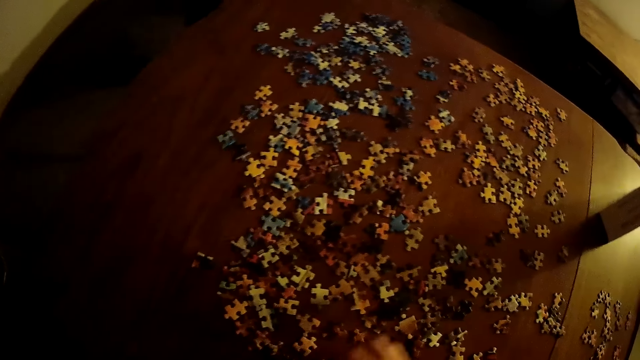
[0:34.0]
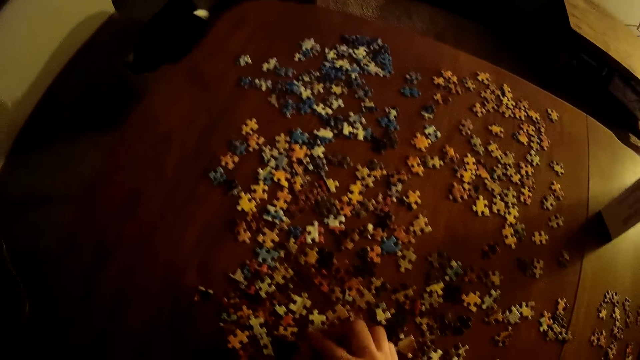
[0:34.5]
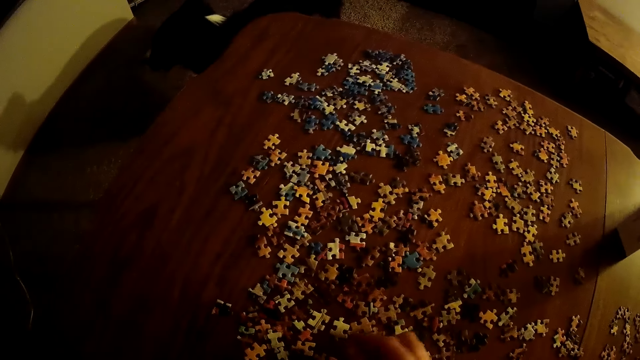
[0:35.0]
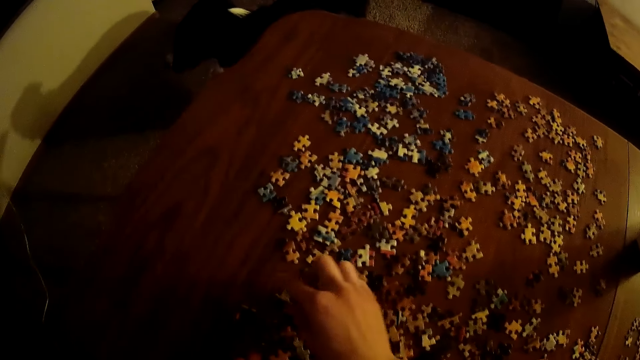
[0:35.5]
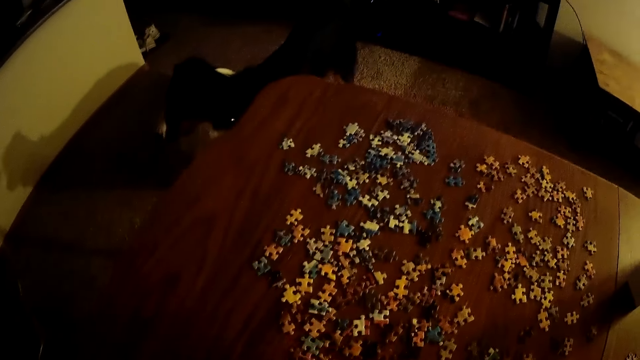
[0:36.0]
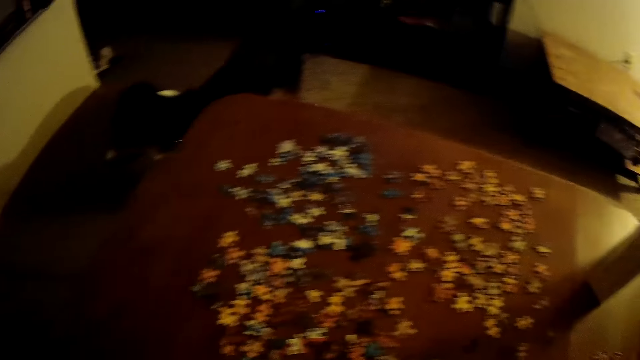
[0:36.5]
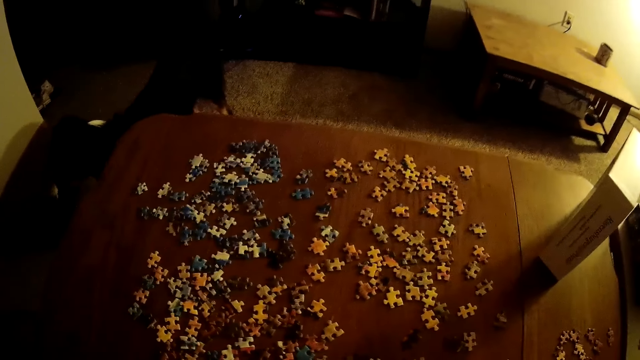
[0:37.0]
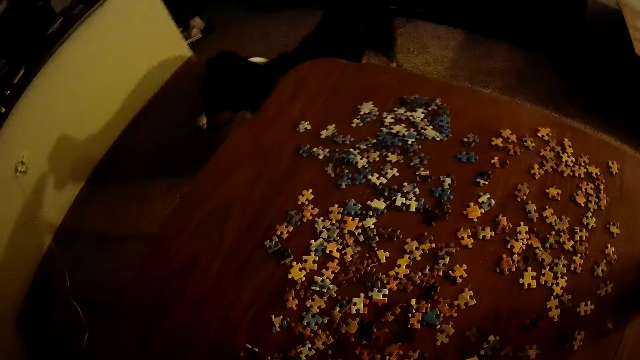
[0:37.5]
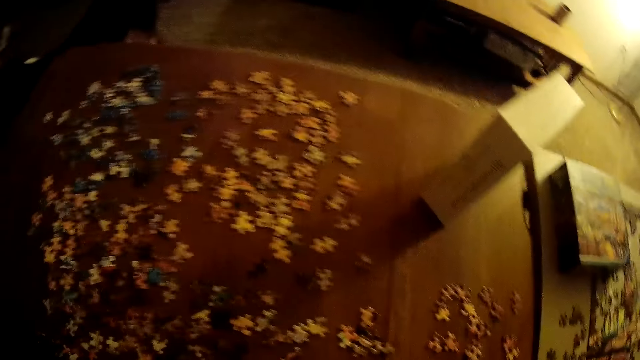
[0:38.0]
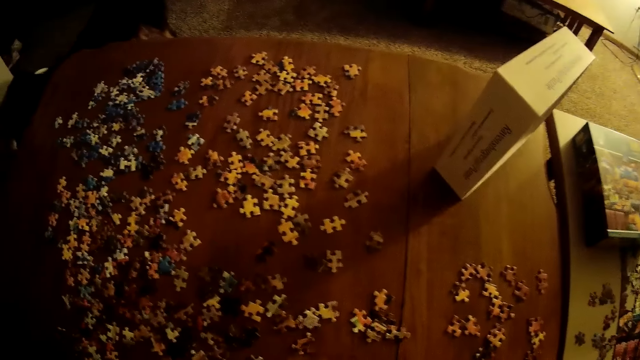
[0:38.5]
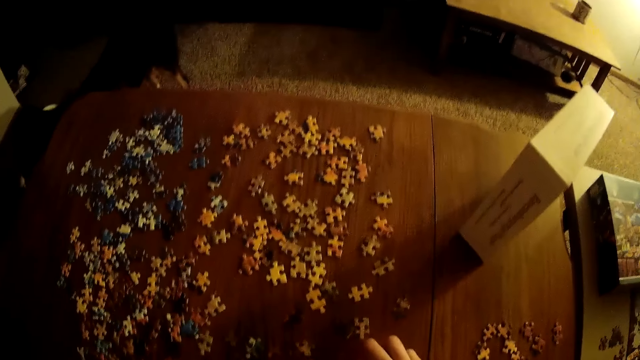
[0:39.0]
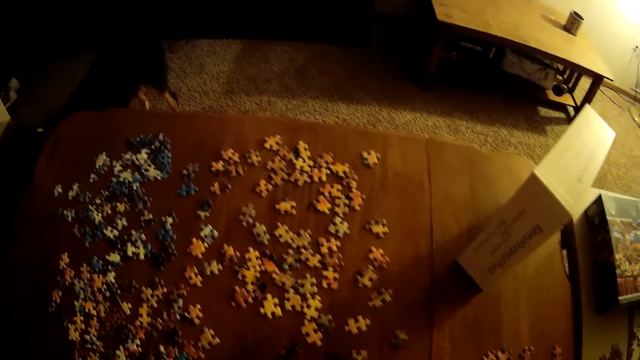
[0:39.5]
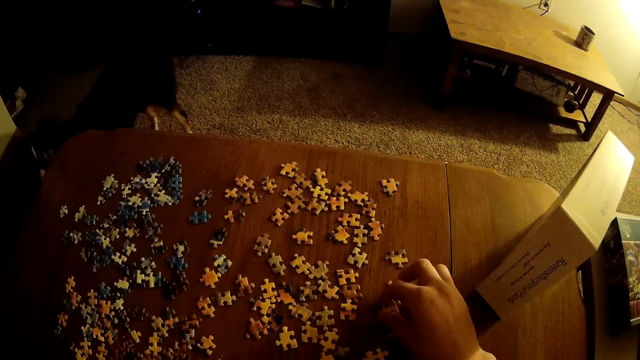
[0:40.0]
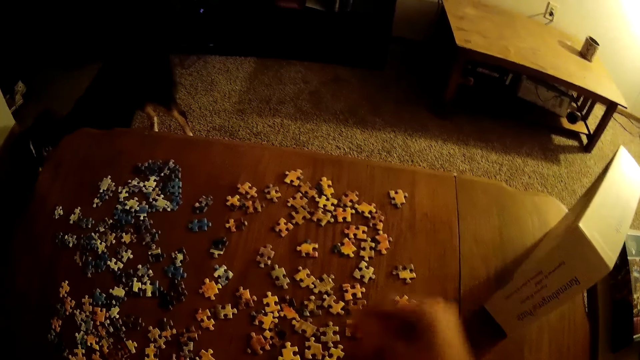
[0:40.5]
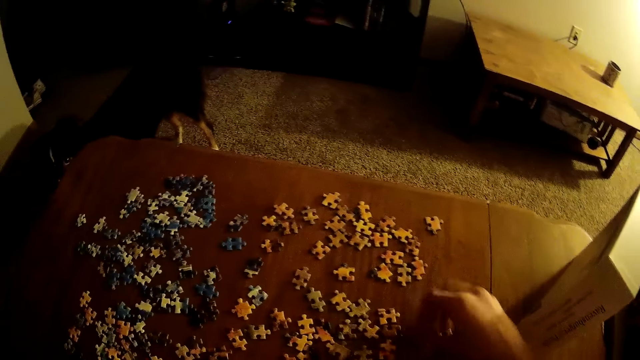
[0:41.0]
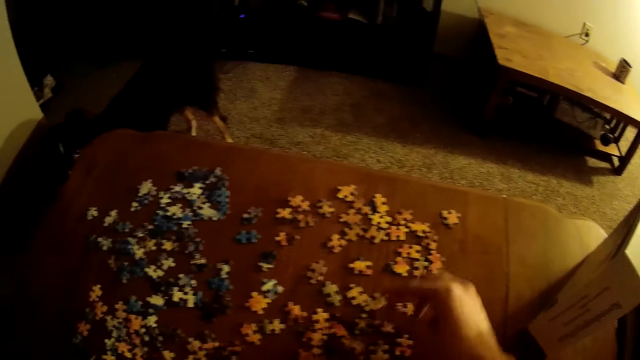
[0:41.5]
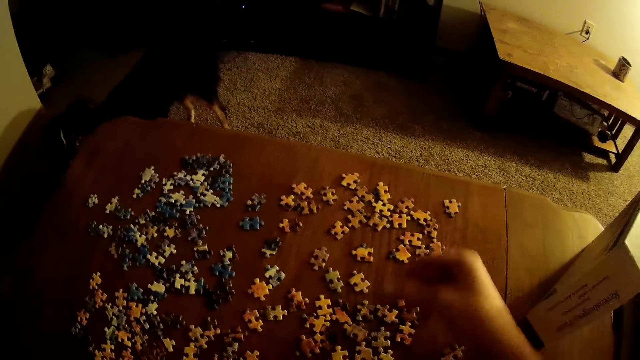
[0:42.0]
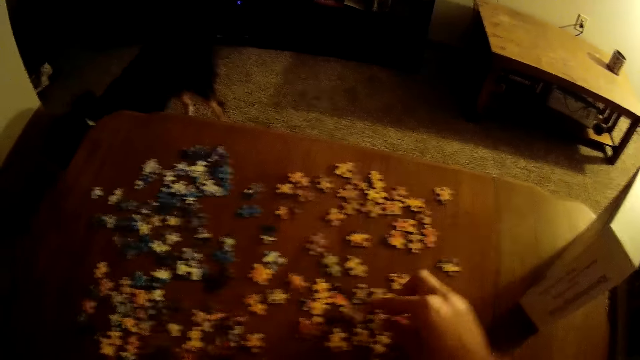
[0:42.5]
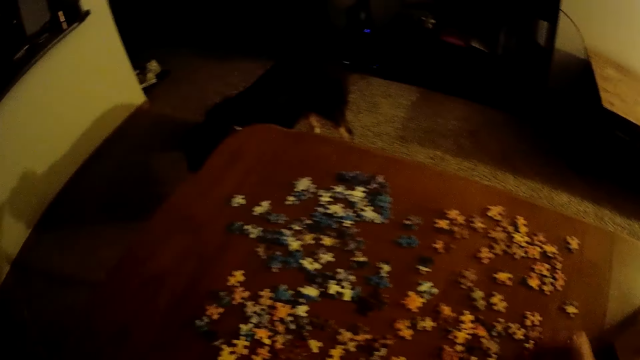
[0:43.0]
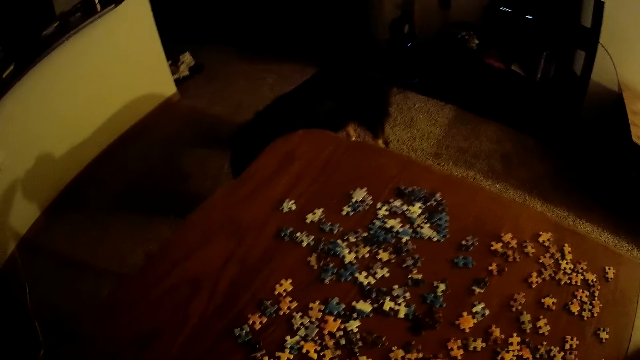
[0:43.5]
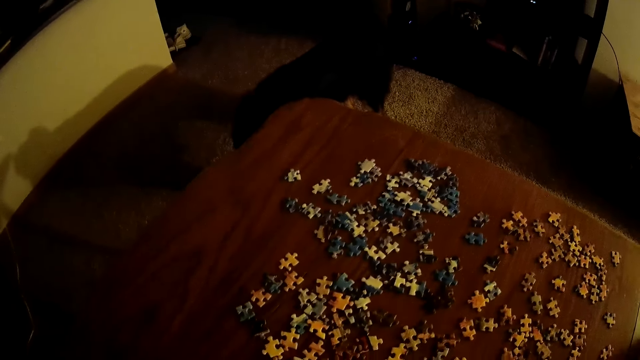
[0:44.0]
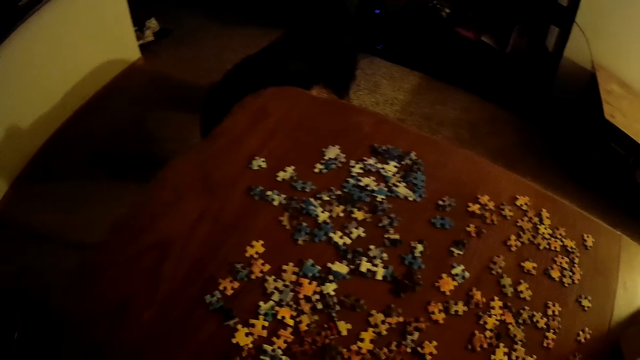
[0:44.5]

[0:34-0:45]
The camera wearer picks up a puzzle piece and puts the puzzle piece on his hand. He picks up a puzzle piece and puts the puzzle piece on his hand. He picks up a puzzle piece and puts the puzzle piece on his hand. He picks up a puzzle piece and puts the puzzle piece on his hand. He picks up a puzzle piece and puts the puzzle piece on his hand. He picks up a puzzle piece and puts the puzzle piece on his hand.

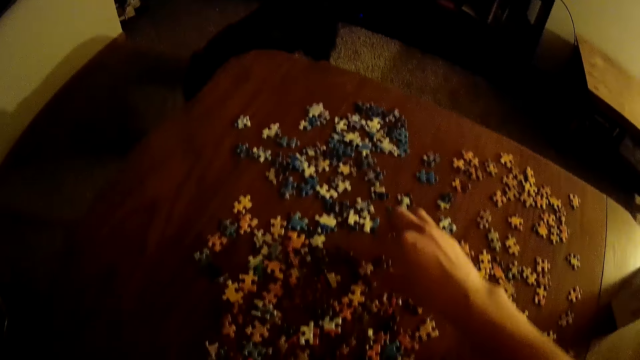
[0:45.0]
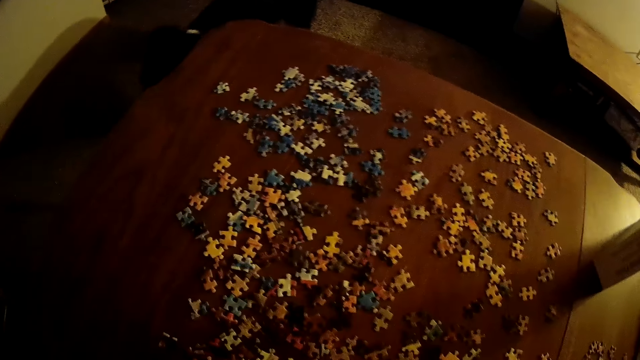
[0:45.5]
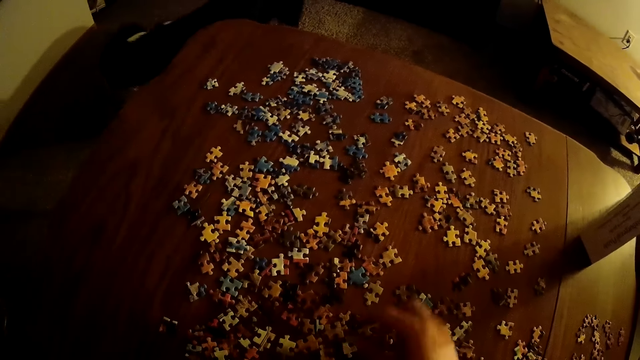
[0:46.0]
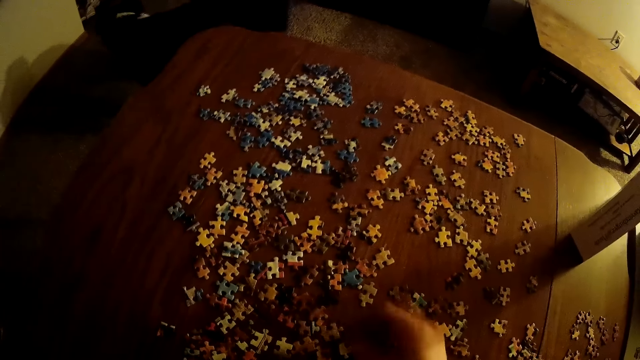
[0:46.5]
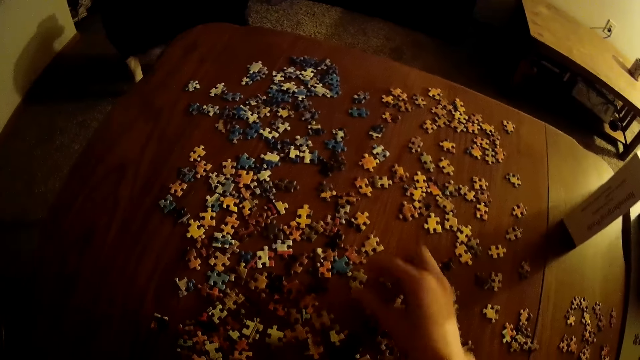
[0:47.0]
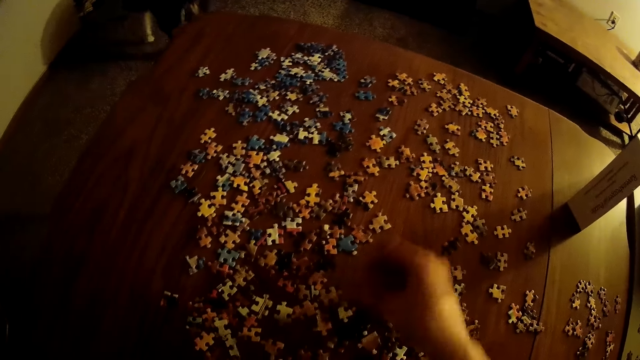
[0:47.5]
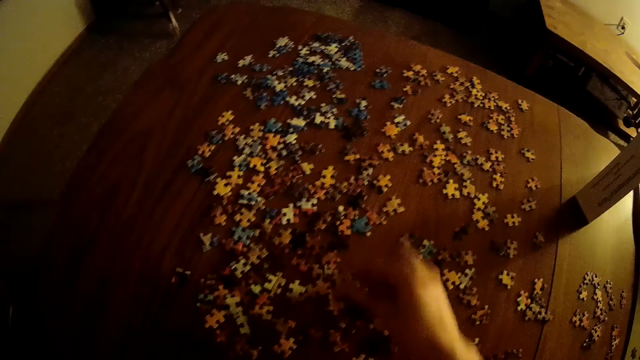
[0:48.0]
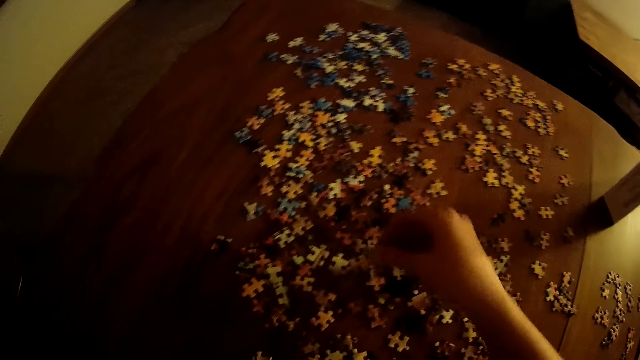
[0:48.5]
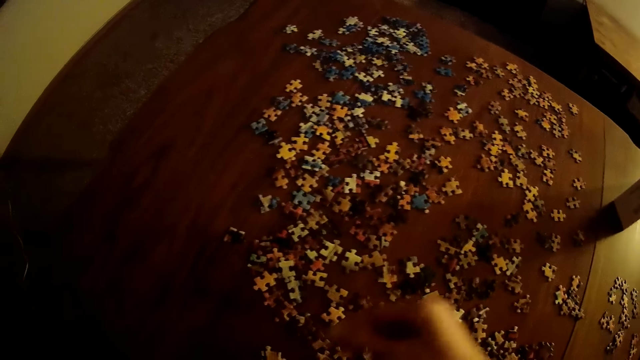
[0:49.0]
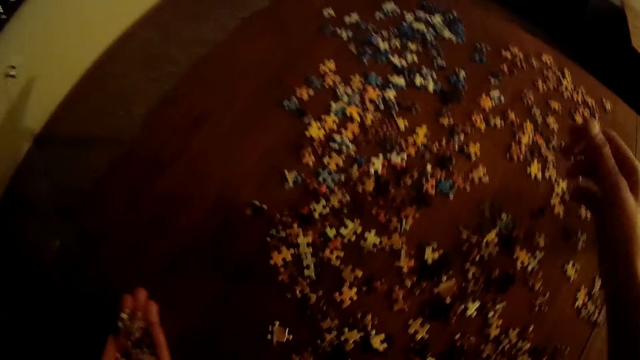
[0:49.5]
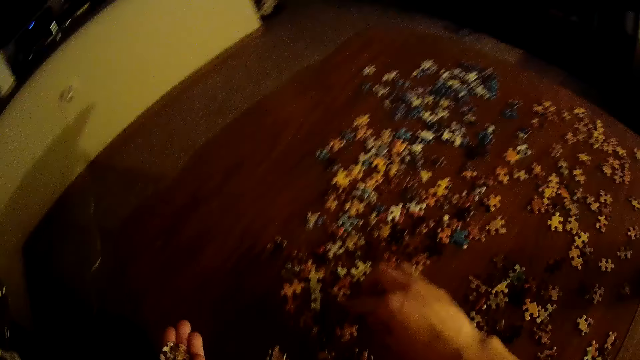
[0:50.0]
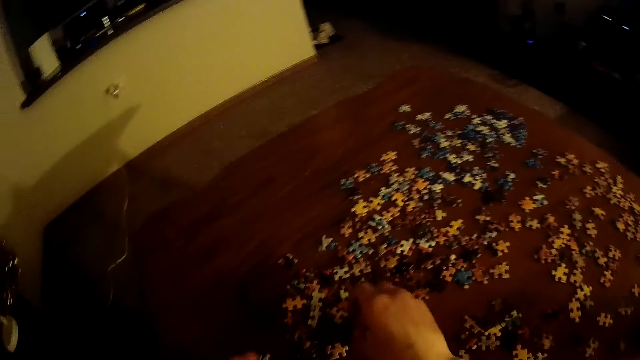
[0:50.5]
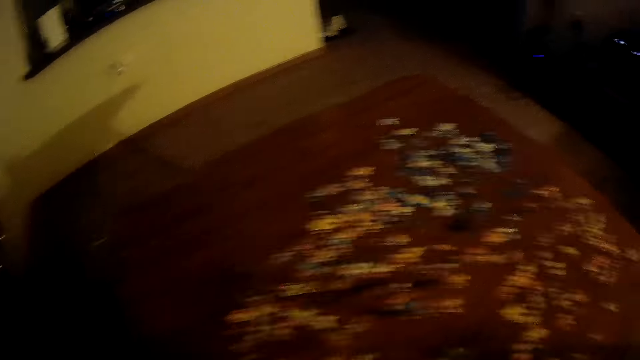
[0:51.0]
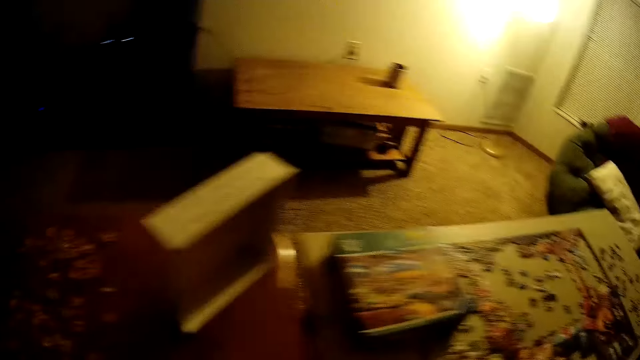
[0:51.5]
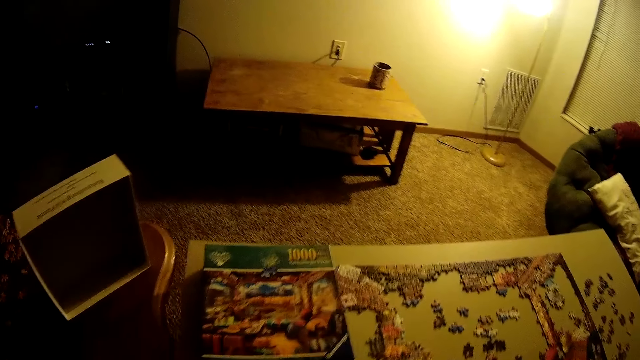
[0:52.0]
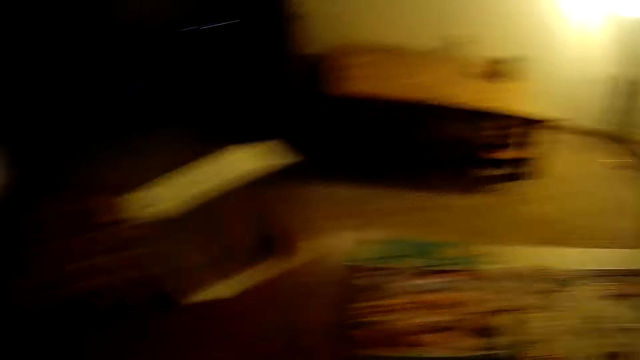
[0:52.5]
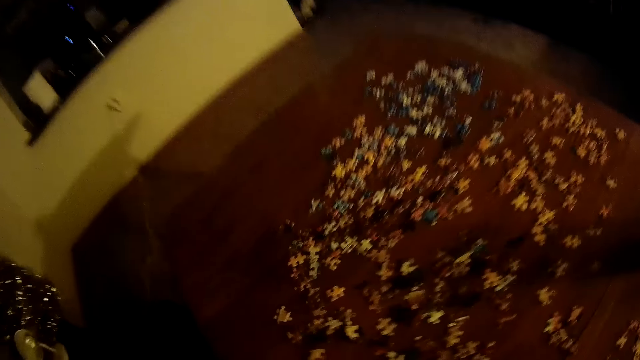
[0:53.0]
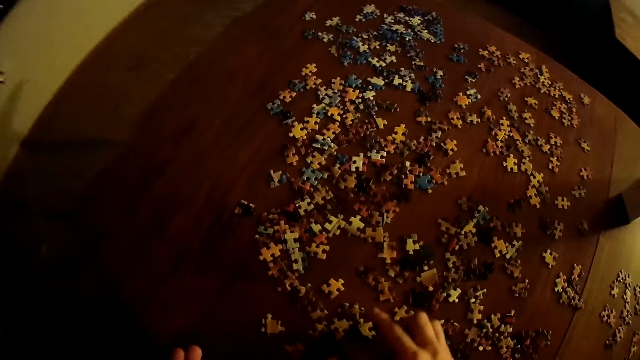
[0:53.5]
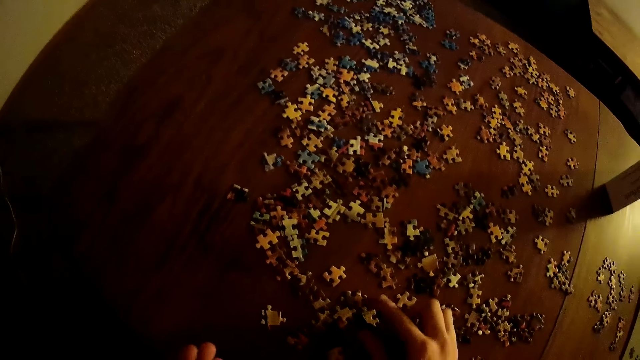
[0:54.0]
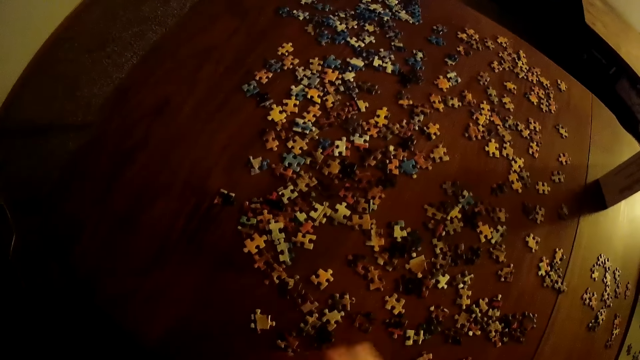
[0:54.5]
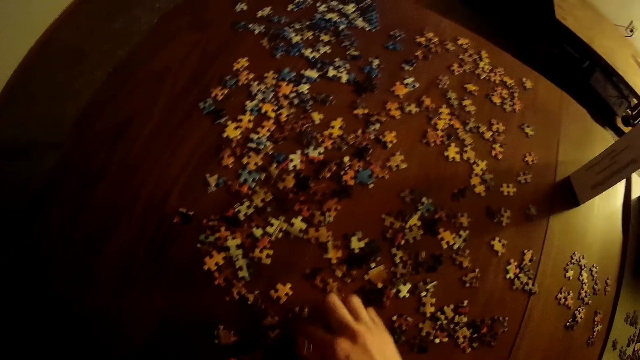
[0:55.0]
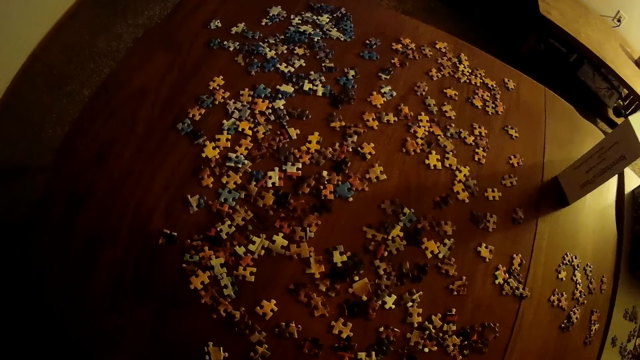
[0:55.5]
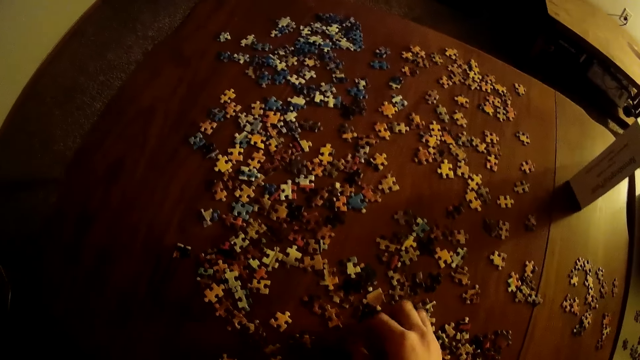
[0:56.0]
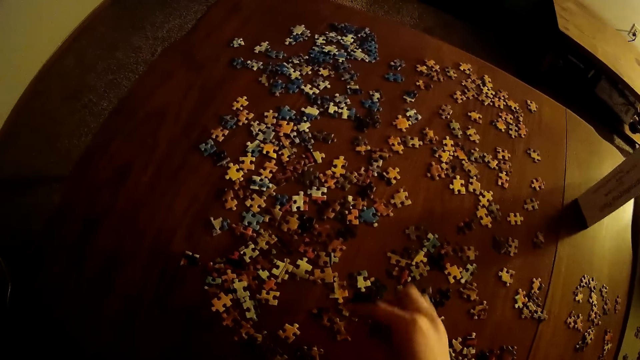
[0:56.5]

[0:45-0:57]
The camera wearer picks up a puzzle piece and puts the puzzle piece on his hand. He picks up a puzzle piece and puts the puzzle piece on his hand. He picks up a puzzle piece and puts the puzzle piece on his hand. He picks up a puzzle piece and puts the puzzle piece on his hand. He picks up a puzzle piece and puts the puzzle piece on his hand. He picks up a puzzle piece and puts the puzzle piece on his hand. He picks up a puzzle piece and puts the puzzle piece on his hand.
